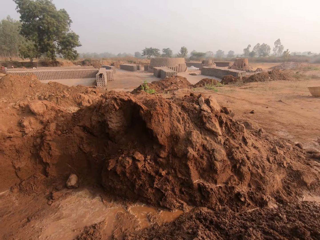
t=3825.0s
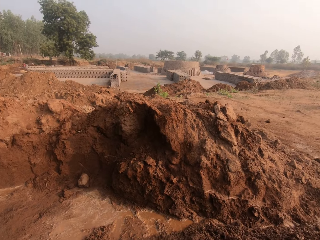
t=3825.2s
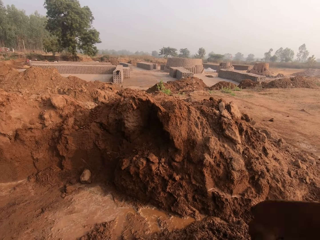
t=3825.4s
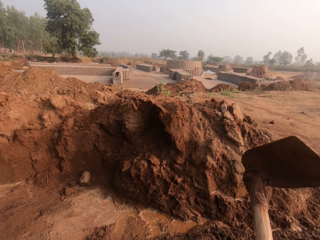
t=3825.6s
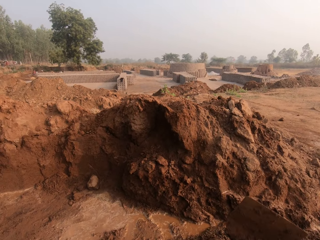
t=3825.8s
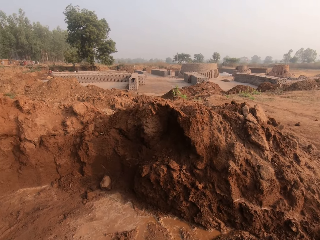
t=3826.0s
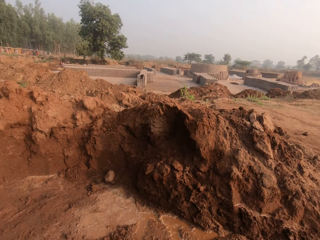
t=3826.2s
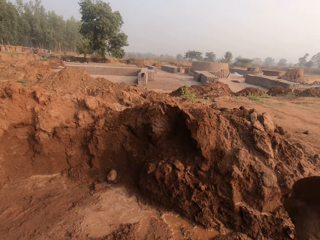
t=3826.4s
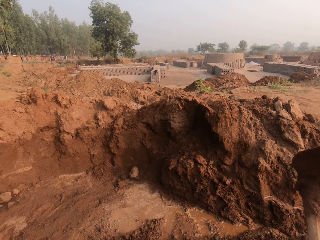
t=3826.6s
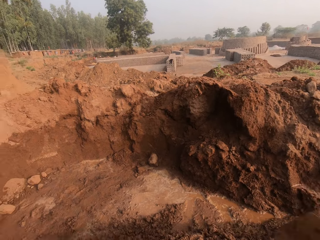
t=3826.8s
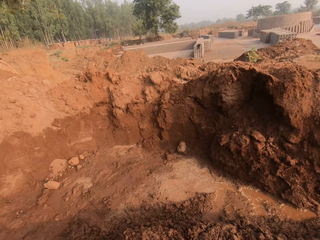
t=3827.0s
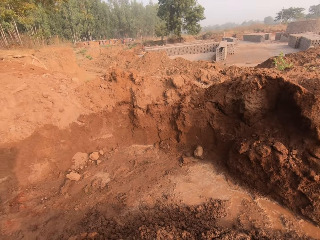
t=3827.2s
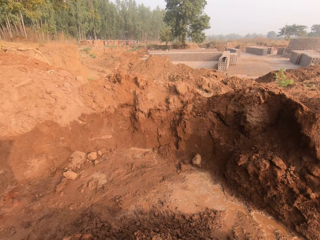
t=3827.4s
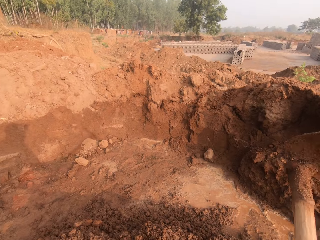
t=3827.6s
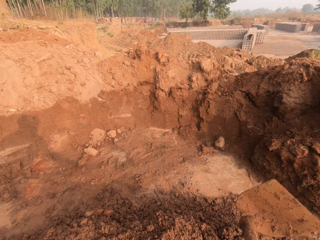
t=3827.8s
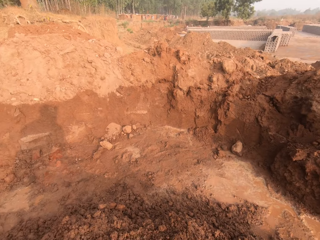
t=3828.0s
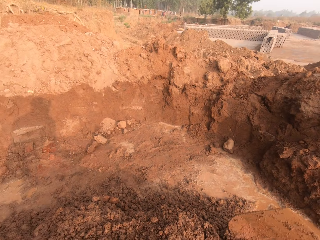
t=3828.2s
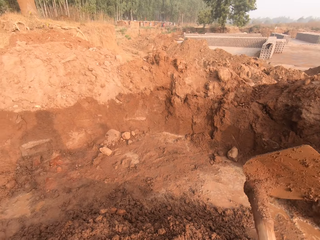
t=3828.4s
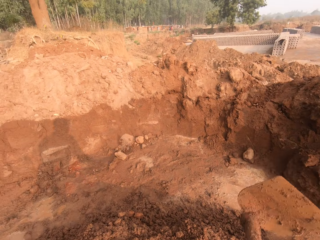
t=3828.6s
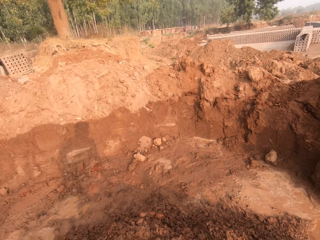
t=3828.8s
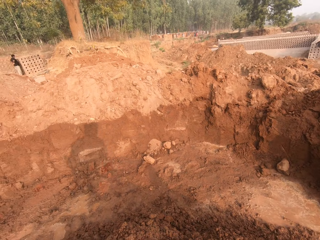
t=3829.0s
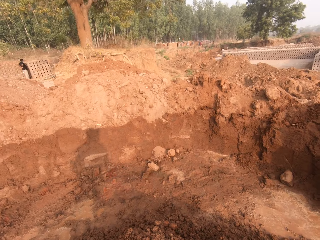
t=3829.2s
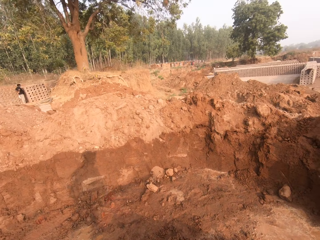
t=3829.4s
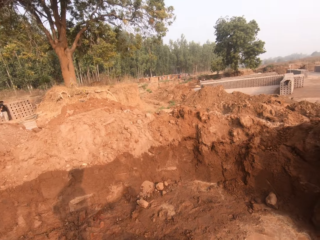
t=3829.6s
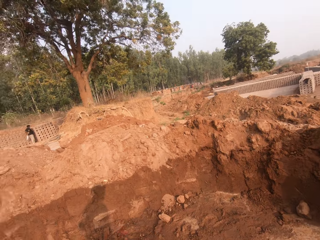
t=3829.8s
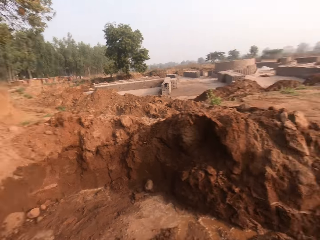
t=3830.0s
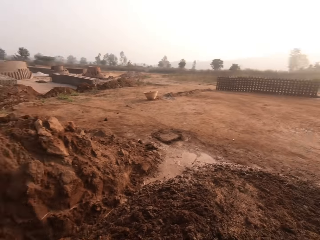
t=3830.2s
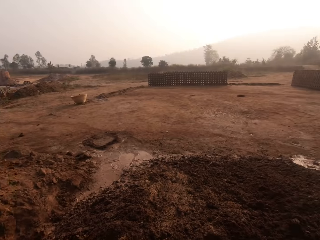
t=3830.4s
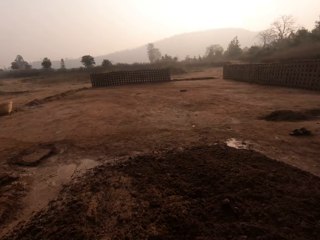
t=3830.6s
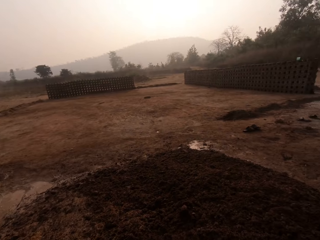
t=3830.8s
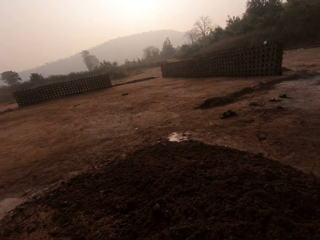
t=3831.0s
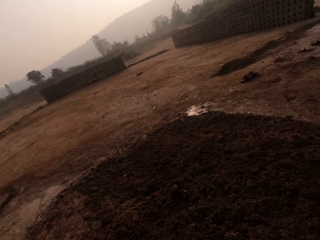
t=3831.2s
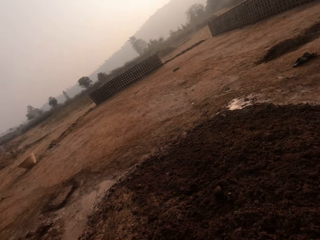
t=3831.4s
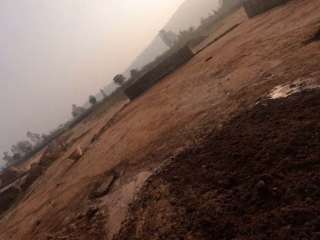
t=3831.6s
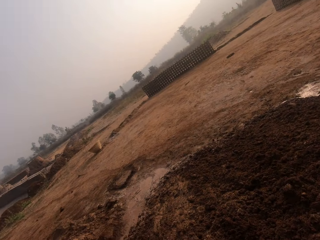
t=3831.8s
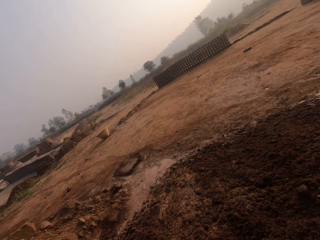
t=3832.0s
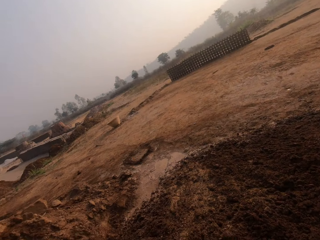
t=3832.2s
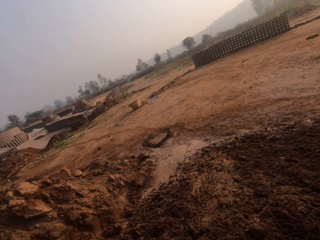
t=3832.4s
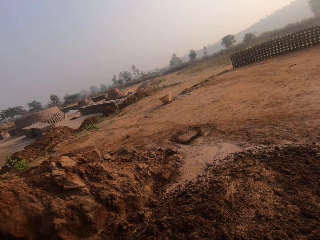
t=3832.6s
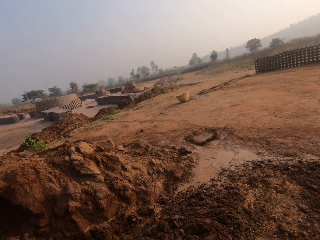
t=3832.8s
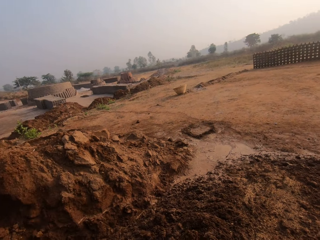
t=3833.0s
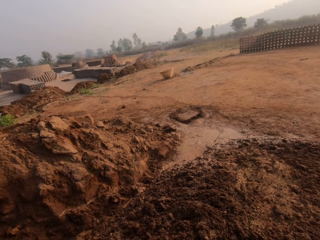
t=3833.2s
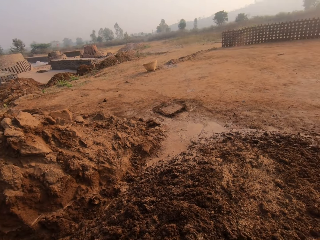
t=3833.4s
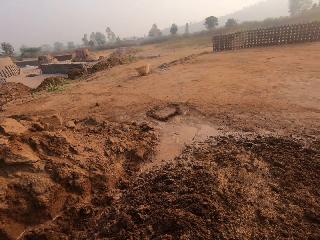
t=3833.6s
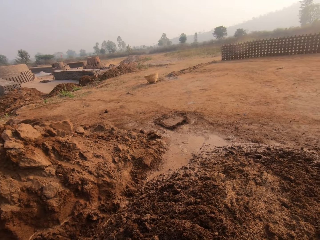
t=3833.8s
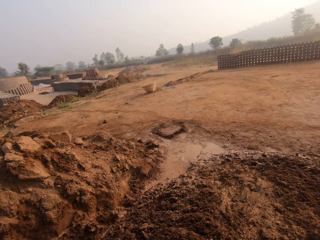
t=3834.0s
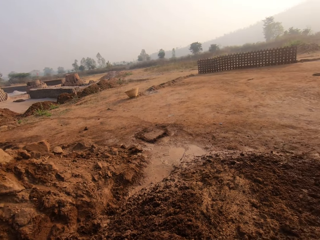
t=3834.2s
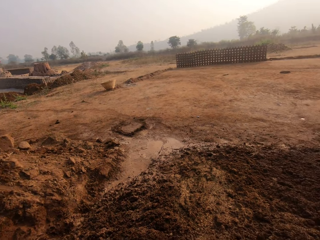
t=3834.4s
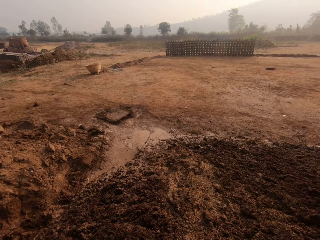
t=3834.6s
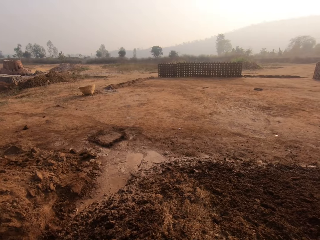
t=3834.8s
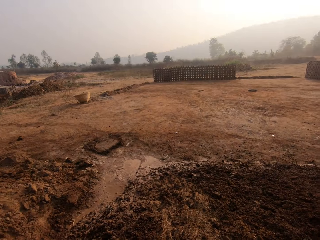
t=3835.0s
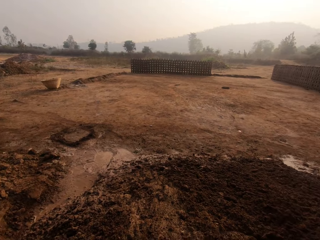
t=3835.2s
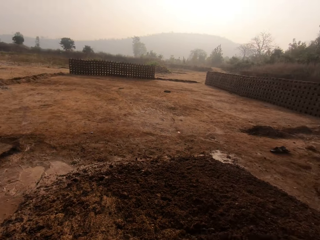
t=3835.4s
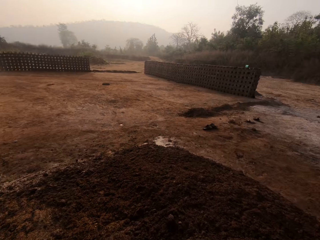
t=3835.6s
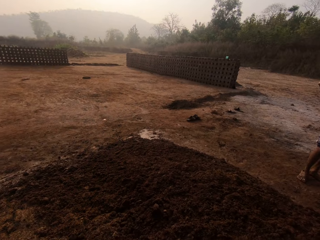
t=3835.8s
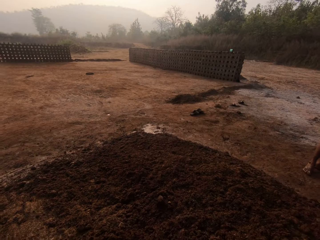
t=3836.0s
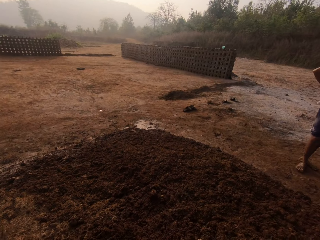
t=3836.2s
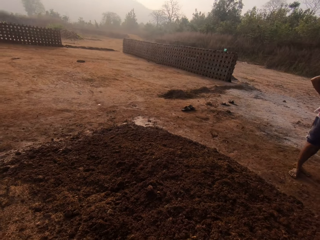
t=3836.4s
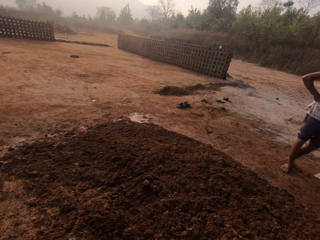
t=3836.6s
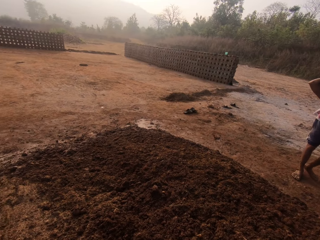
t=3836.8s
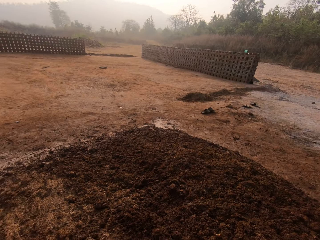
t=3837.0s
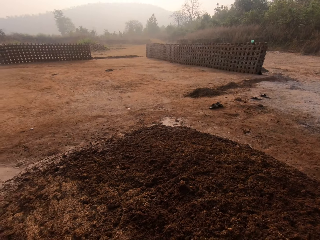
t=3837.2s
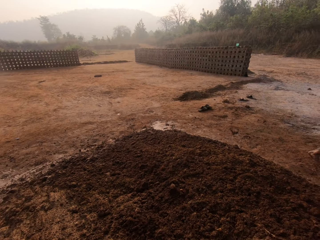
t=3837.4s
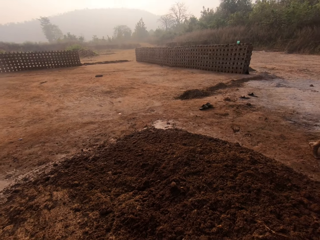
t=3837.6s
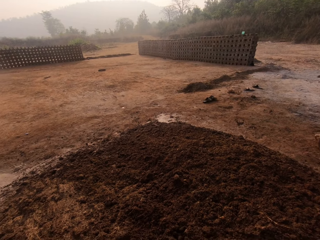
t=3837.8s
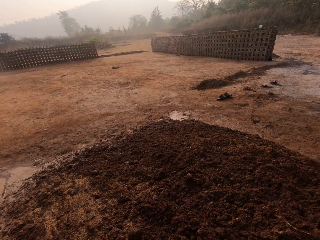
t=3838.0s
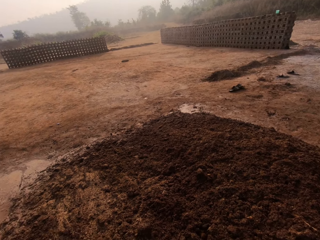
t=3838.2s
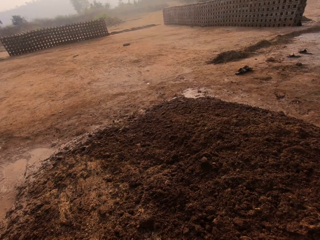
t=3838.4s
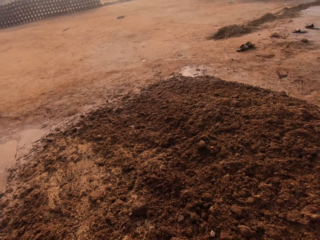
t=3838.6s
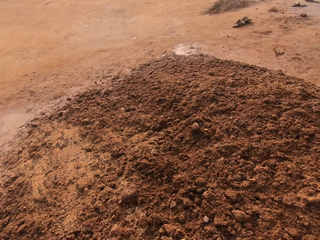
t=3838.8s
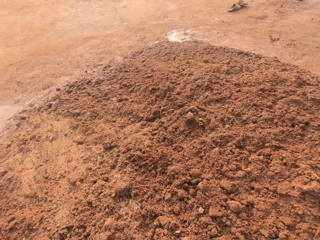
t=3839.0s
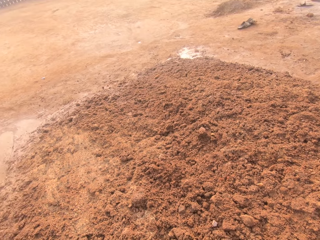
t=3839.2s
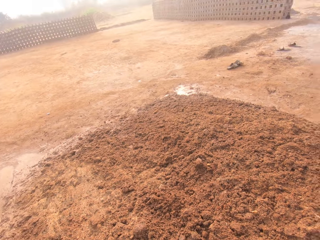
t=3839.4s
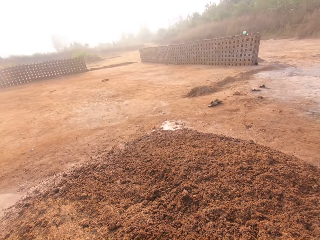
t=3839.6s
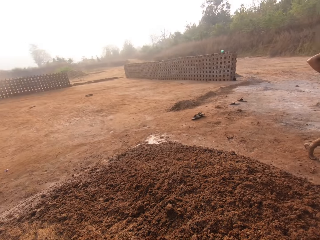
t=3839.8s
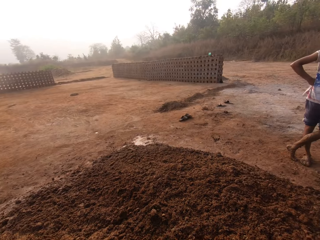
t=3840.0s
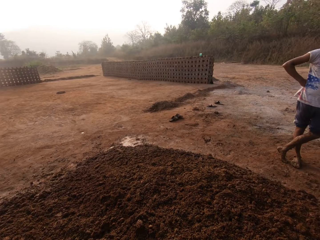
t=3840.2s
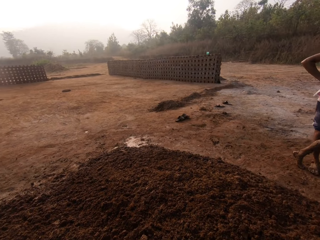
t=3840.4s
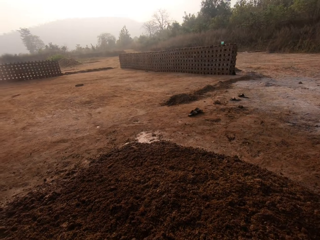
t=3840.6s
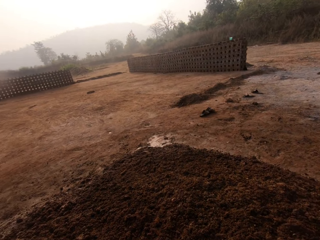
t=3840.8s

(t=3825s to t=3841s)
The camera wearer digs the ground. They look around.

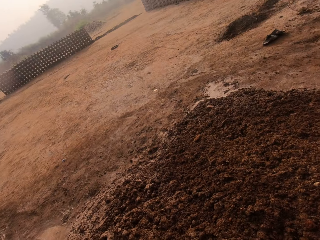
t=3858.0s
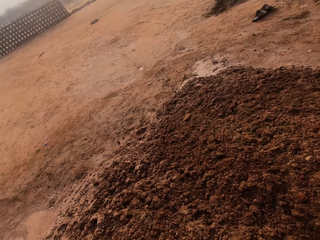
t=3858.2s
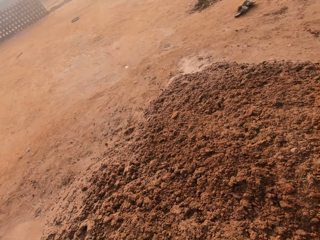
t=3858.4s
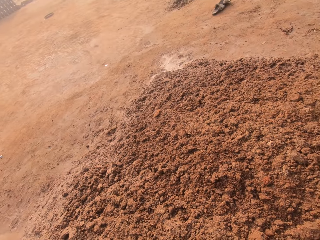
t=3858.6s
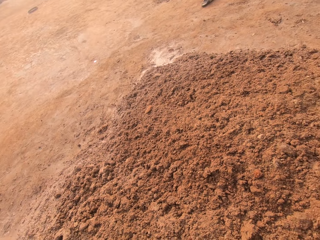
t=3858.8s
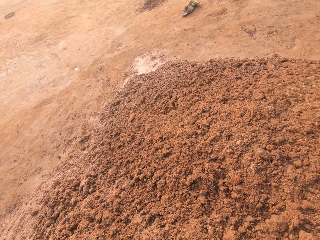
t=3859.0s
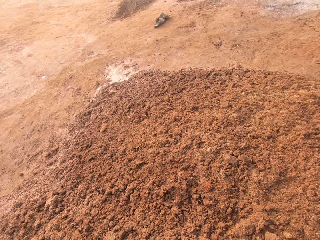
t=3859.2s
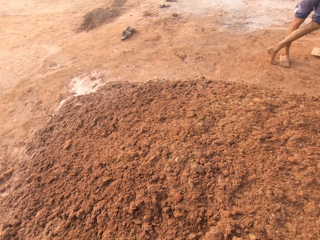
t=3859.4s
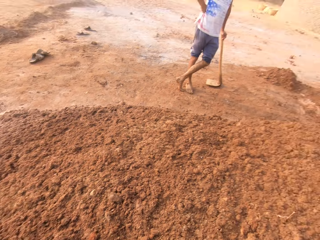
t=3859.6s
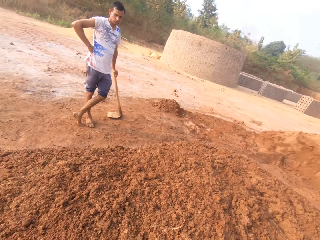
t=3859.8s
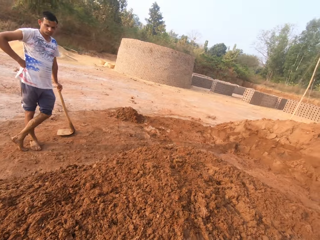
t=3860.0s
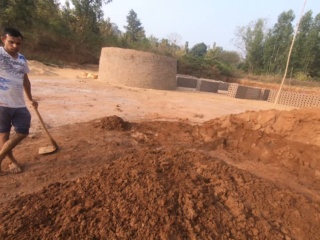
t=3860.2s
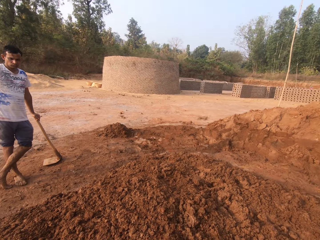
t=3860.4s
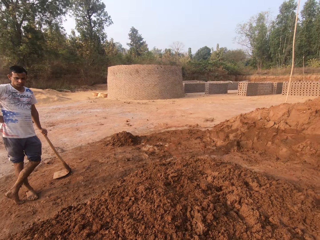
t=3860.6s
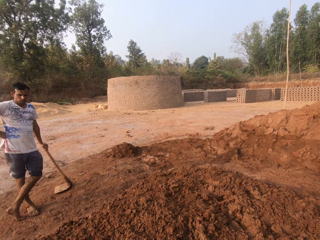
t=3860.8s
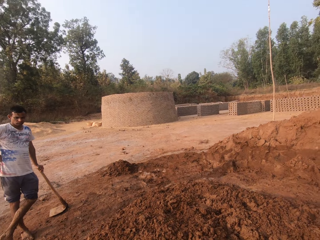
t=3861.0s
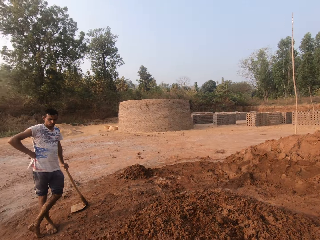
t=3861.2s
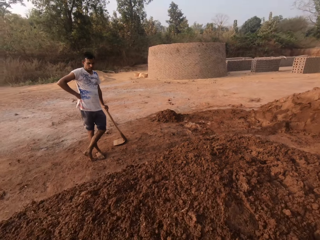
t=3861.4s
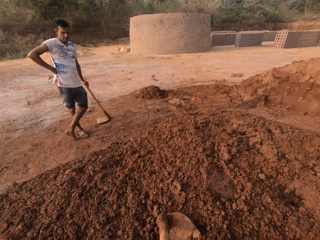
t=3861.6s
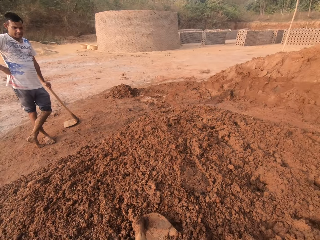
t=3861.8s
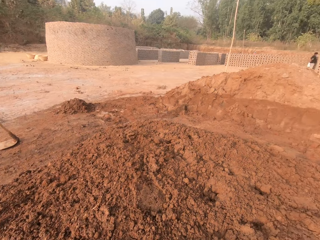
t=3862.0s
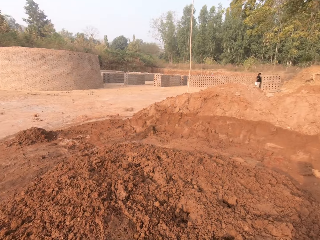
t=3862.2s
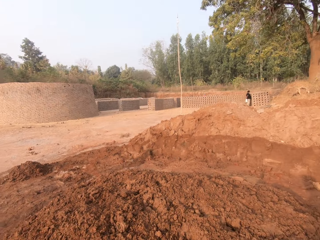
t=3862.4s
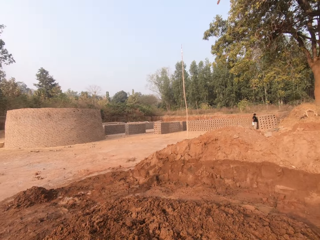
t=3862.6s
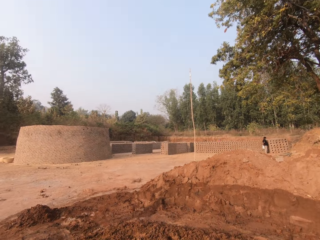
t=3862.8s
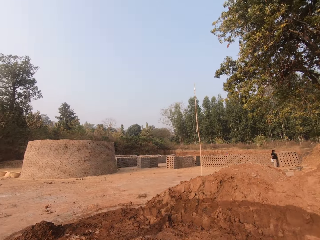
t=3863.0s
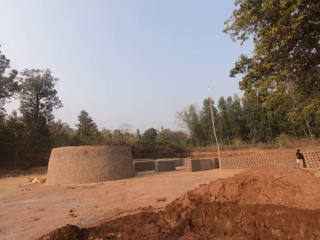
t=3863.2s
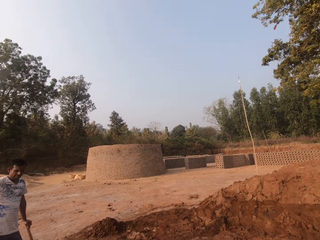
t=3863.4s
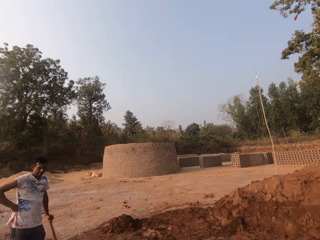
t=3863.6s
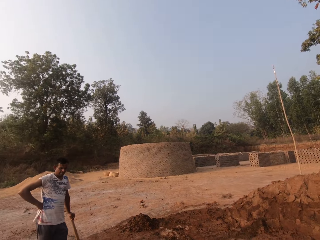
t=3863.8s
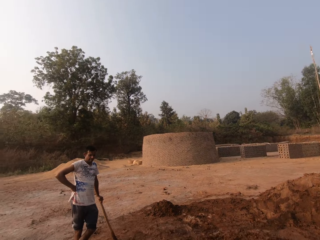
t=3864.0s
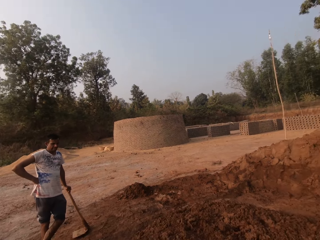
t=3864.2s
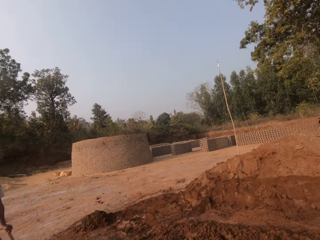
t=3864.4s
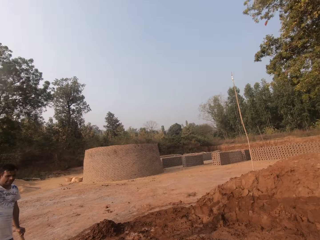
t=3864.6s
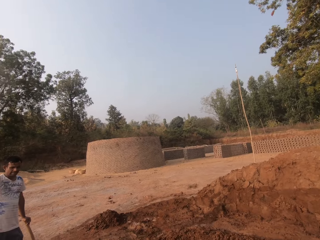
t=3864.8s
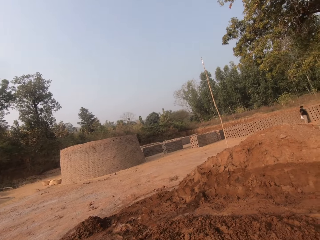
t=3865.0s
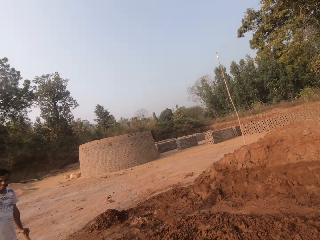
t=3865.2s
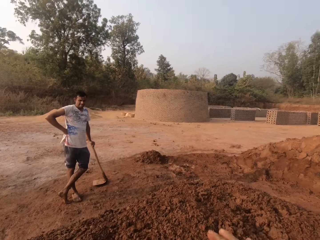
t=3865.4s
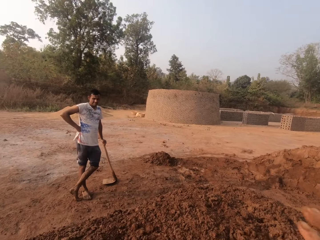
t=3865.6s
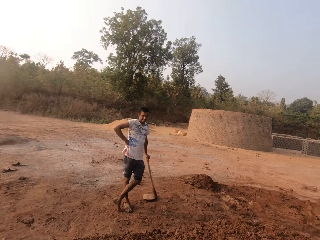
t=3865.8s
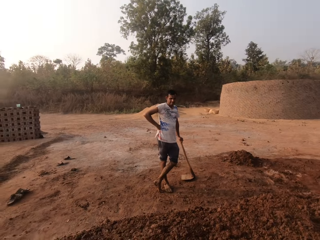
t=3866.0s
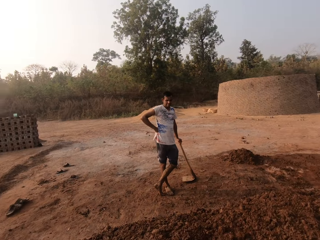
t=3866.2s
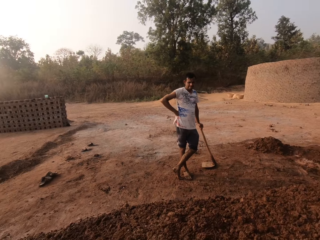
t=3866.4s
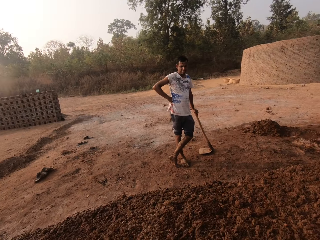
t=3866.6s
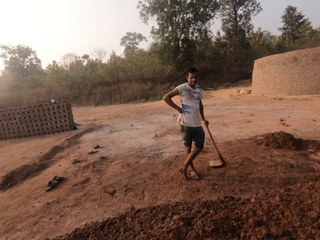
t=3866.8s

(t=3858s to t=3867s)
A man holds a hoe with his left hand.
